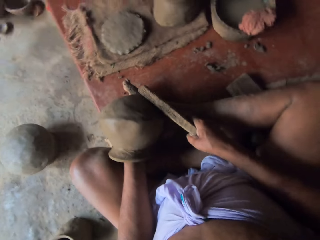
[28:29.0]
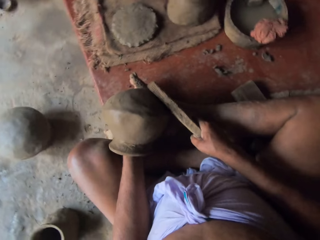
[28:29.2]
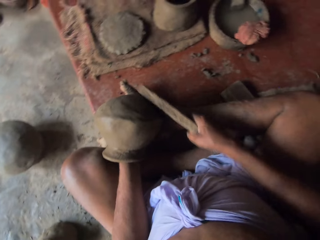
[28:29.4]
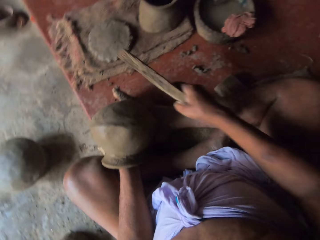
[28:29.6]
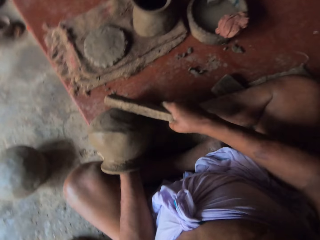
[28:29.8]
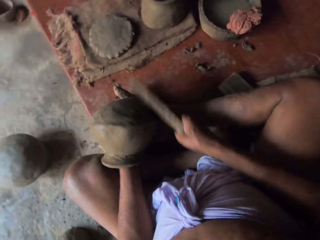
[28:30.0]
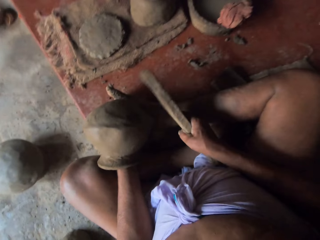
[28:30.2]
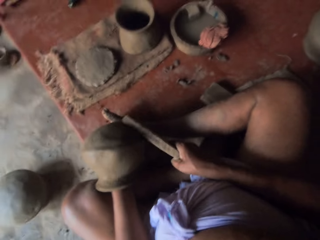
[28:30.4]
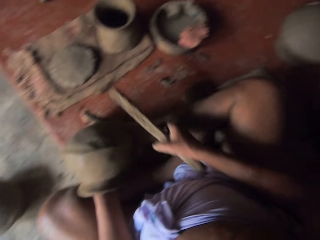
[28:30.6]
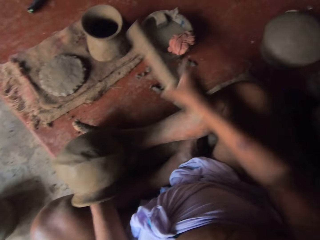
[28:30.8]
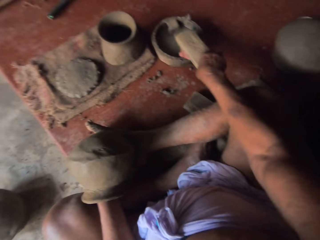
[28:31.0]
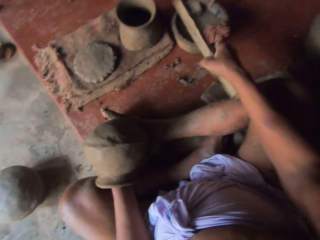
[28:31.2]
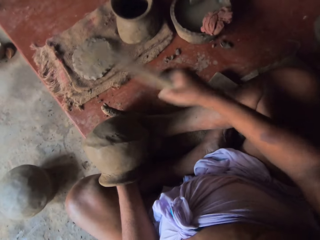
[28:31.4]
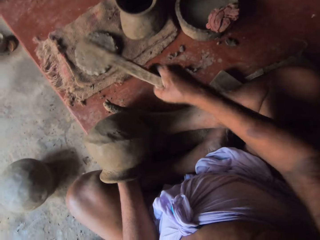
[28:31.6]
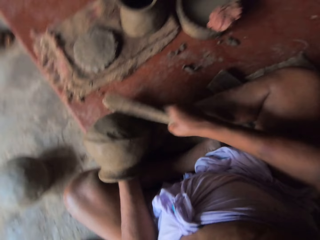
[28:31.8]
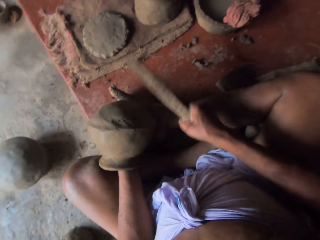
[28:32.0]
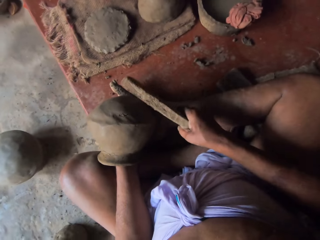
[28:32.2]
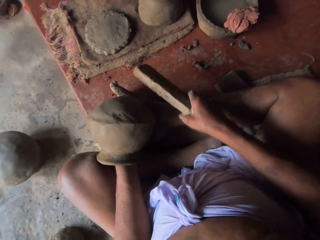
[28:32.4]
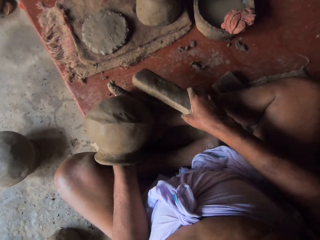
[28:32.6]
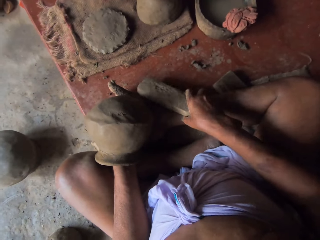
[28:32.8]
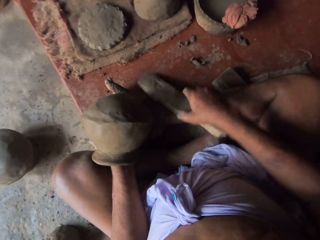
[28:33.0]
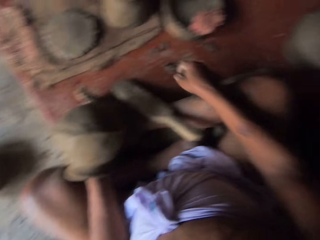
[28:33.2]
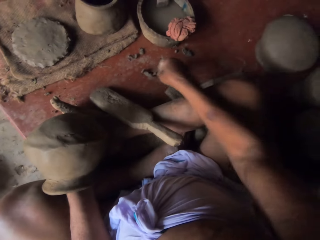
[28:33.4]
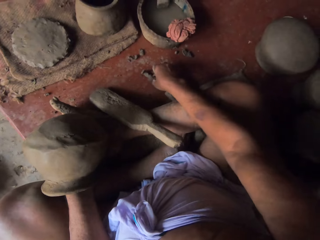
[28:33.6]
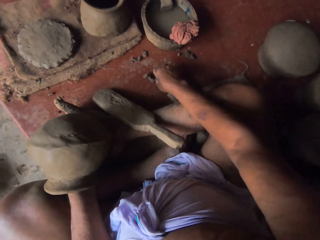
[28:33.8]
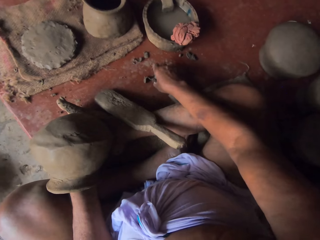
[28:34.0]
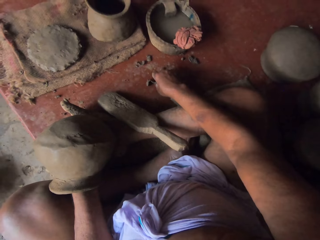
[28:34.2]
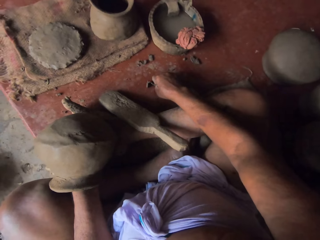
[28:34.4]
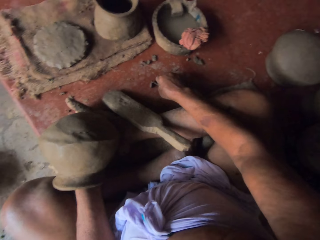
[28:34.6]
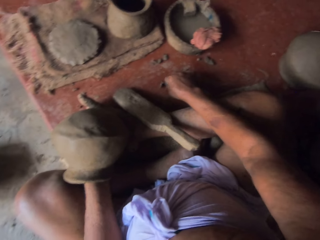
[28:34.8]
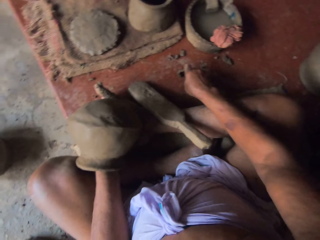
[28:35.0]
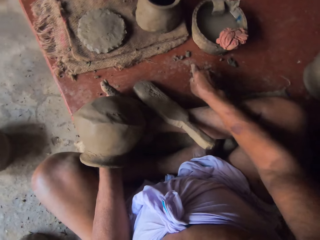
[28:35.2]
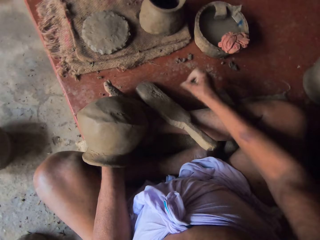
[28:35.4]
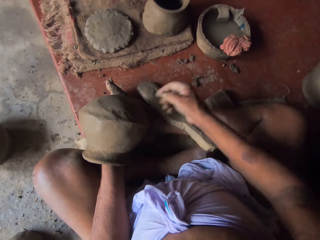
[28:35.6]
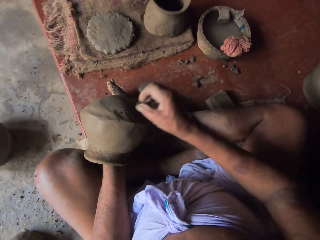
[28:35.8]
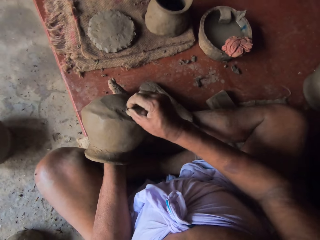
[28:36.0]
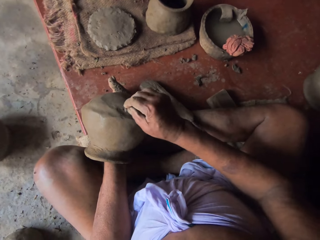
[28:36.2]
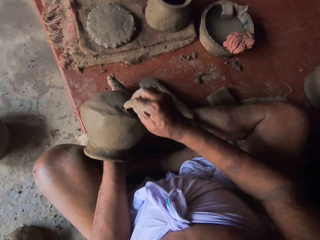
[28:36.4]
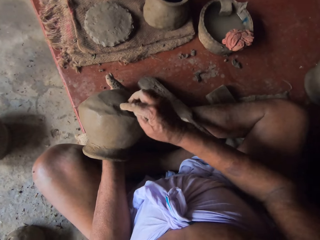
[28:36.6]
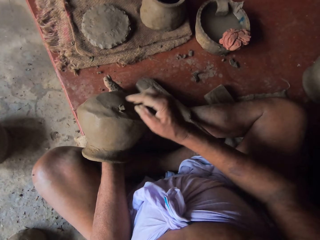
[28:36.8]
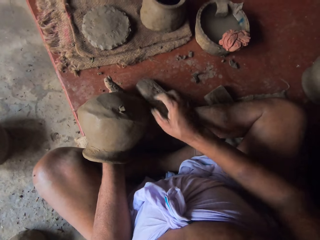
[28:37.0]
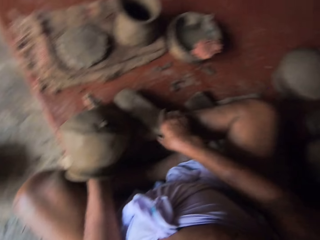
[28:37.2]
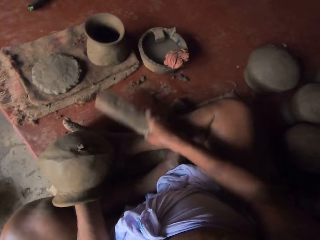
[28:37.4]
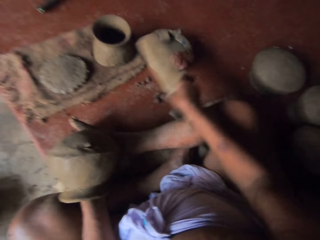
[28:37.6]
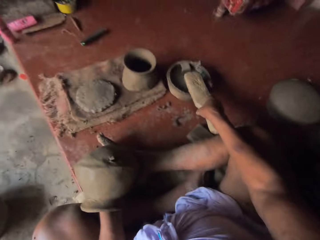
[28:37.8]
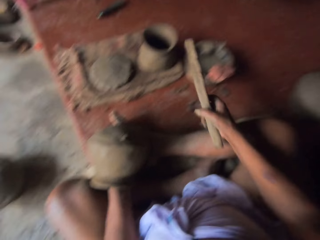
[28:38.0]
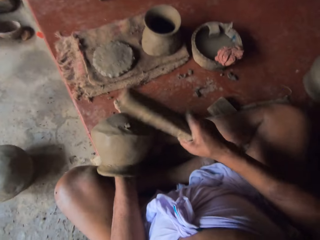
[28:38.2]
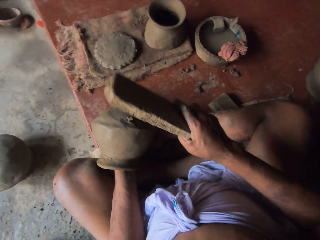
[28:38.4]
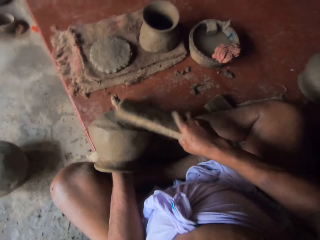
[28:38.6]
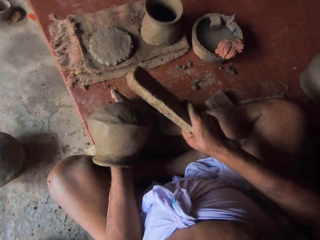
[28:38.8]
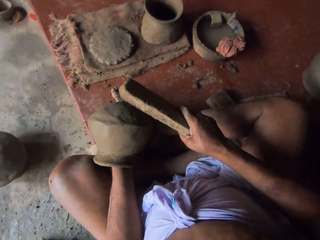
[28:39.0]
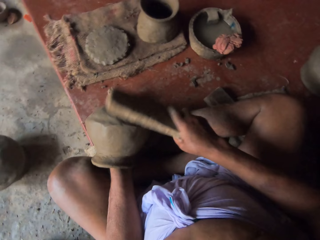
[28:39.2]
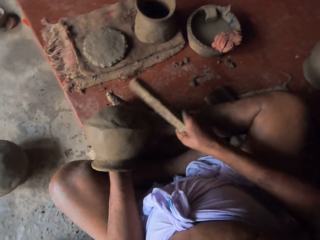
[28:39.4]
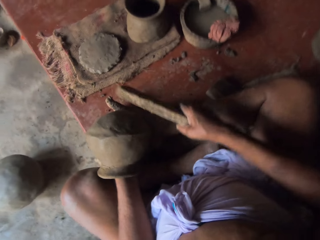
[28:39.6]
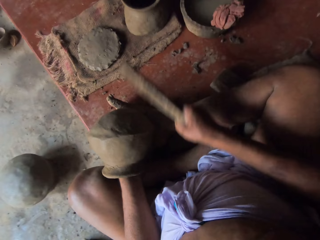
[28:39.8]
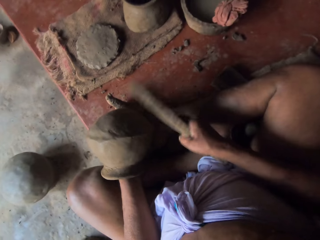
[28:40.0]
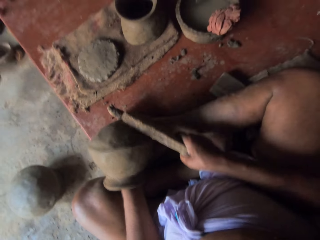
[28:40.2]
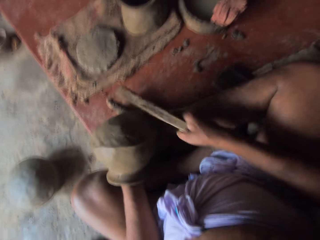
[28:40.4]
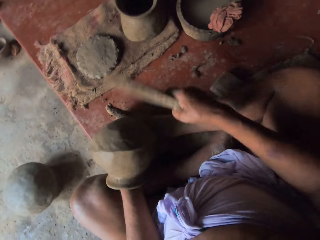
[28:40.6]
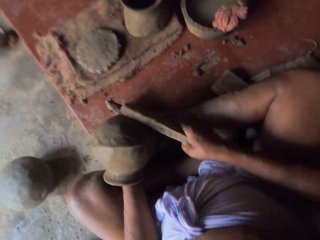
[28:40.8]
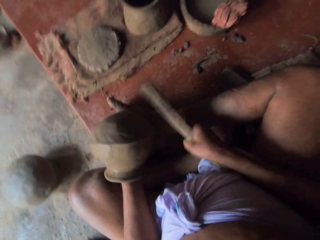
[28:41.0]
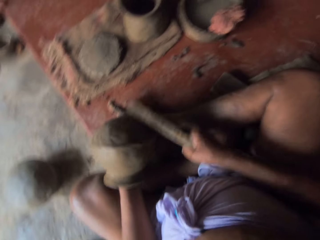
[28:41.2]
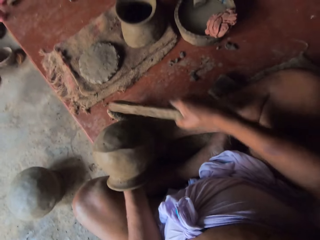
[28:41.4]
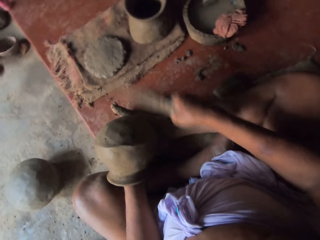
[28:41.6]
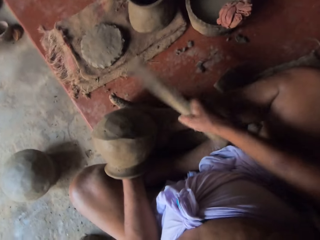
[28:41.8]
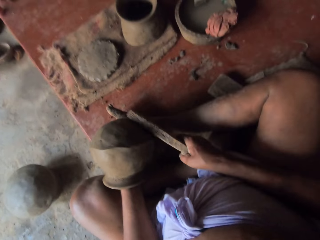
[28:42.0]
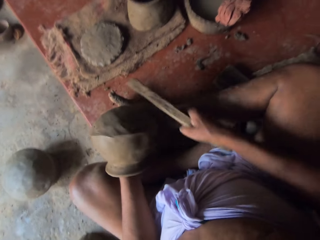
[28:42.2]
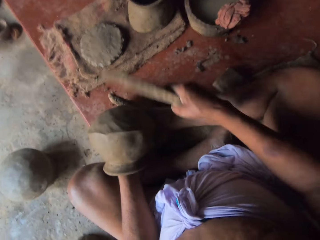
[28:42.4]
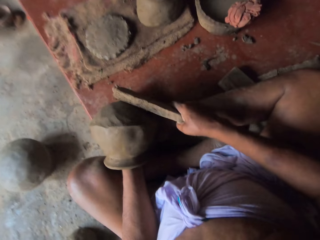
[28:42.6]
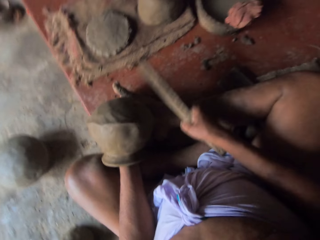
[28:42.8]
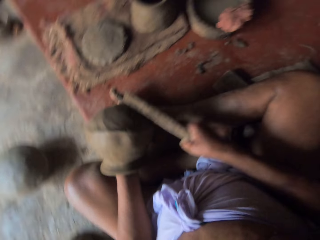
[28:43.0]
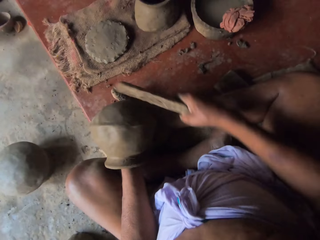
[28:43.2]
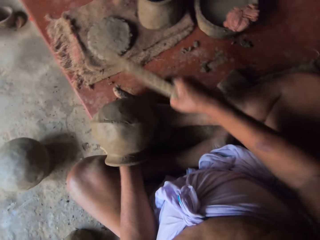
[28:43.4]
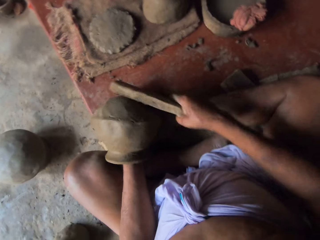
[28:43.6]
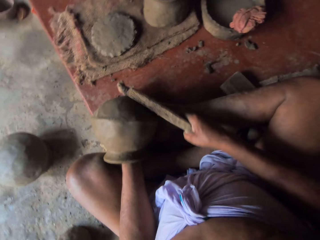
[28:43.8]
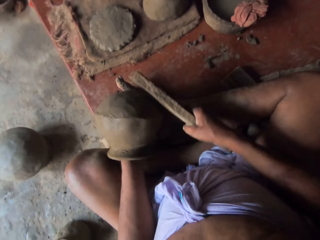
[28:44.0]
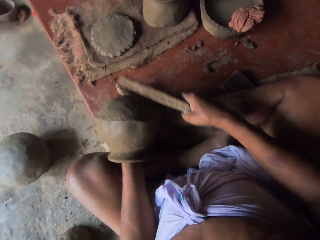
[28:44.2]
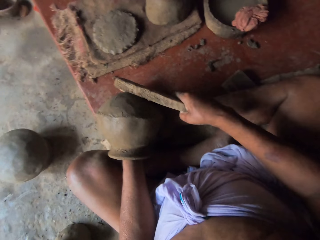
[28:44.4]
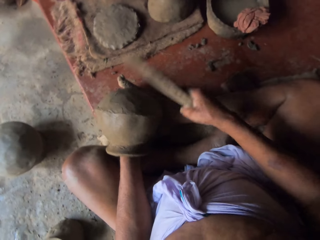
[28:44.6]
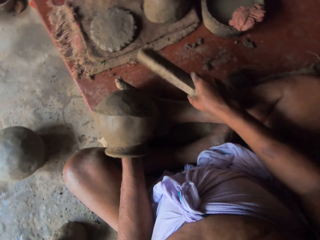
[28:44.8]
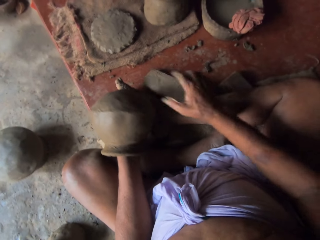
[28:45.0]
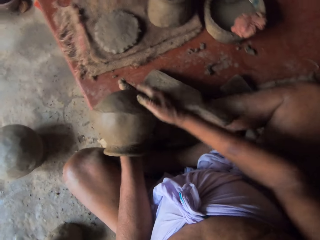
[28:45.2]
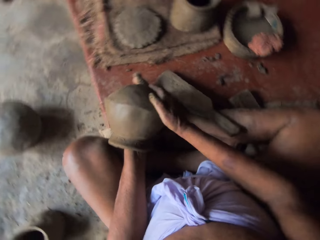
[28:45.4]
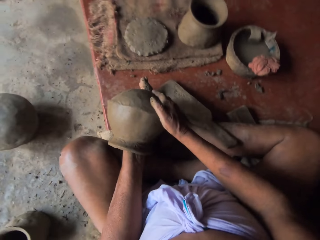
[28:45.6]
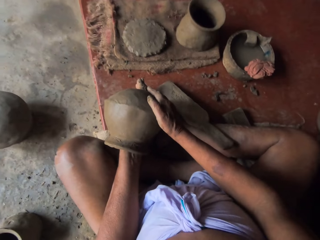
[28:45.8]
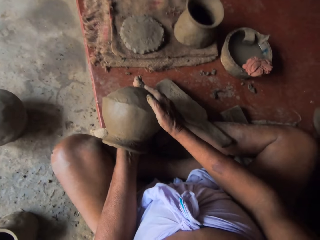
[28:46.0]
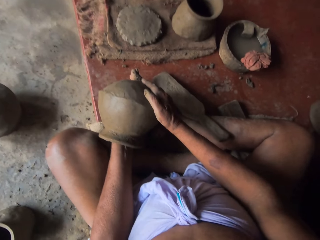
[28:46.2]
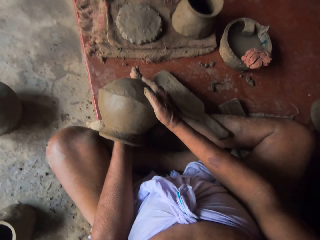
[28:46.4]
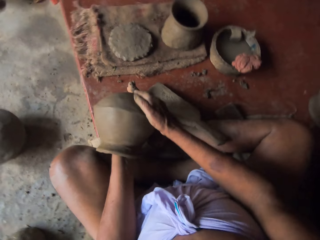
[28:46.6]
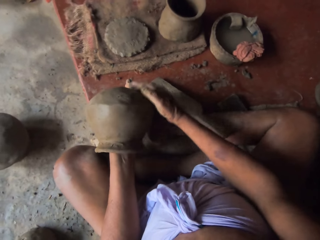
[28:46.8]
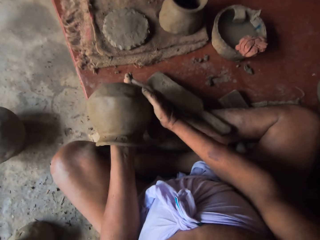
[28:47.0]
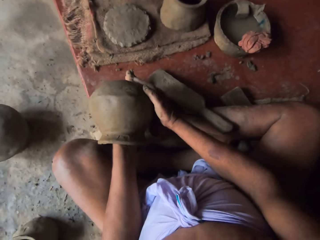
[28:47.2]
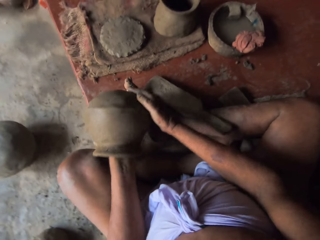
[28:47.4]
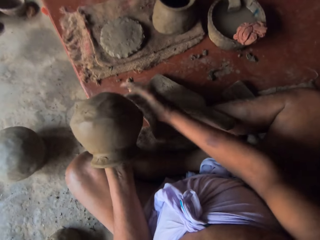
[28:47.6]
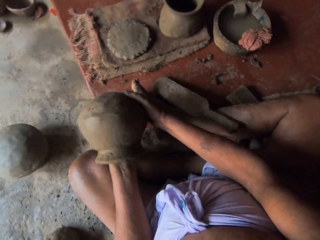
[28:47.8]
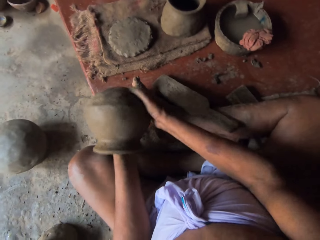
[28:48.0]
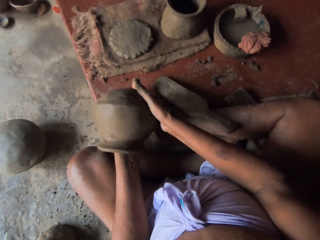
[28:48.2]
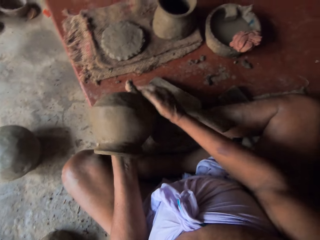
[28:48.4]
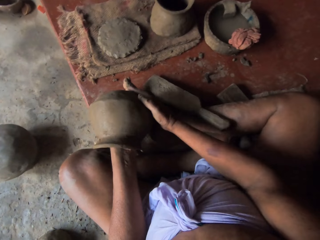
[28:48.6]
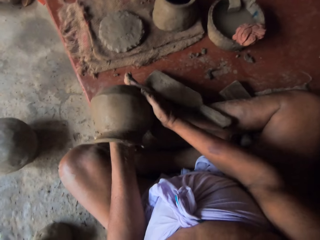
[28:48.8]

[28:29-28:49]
The camera wearer dips the wood in water. They mold a pot. They hit the pottery with the wood. They put the wood on the floor. They pick up a molder. They pick up a piece of clay. They cut the clay. They put the piece of clay on the pottery. They mold the pot. They pick up the wood. They dip the wood in water. They mold the pot. They hit the pottery with the wood. They put the wood on the floor. They mold the pot. They adjust the pottery.

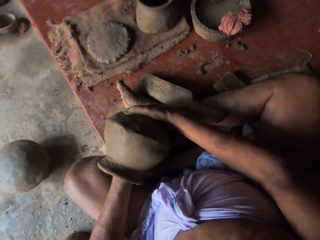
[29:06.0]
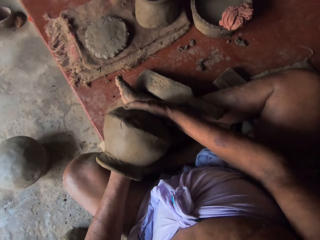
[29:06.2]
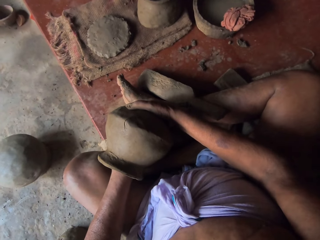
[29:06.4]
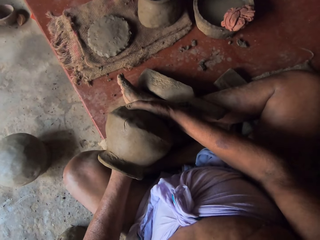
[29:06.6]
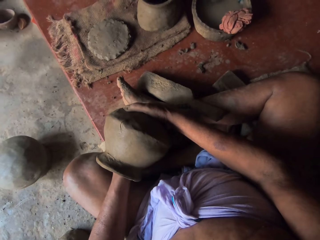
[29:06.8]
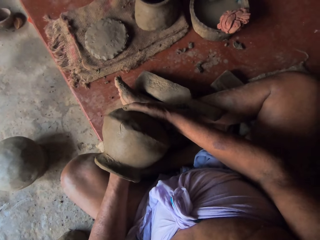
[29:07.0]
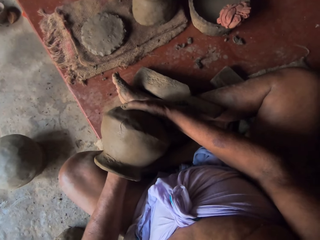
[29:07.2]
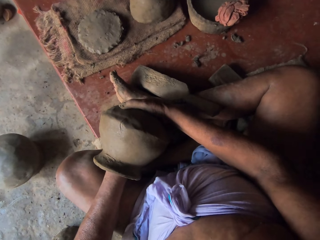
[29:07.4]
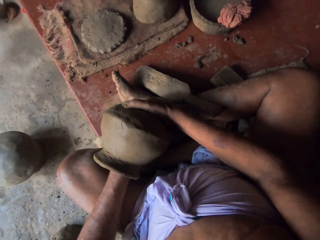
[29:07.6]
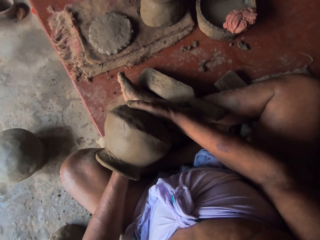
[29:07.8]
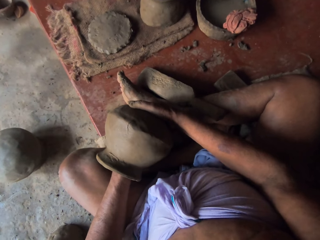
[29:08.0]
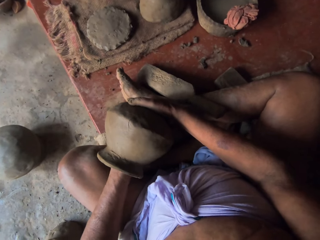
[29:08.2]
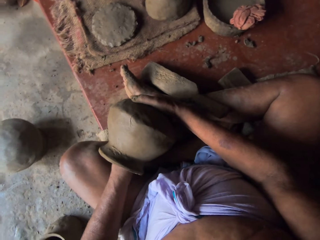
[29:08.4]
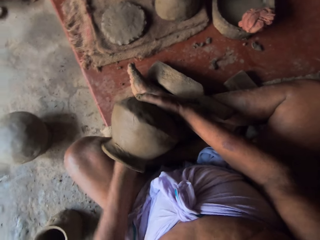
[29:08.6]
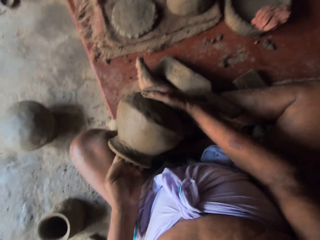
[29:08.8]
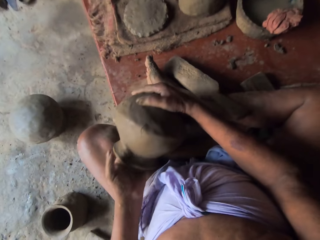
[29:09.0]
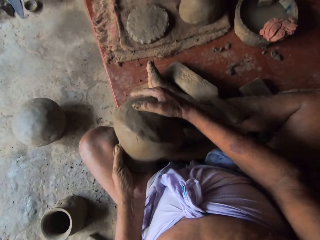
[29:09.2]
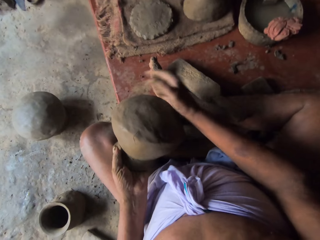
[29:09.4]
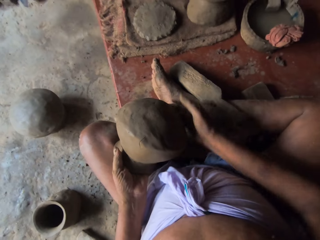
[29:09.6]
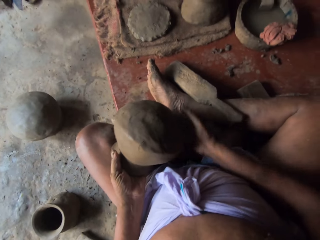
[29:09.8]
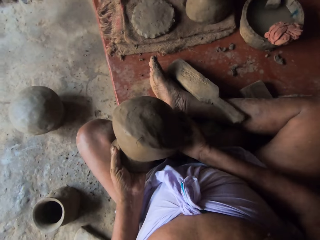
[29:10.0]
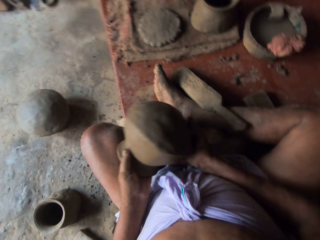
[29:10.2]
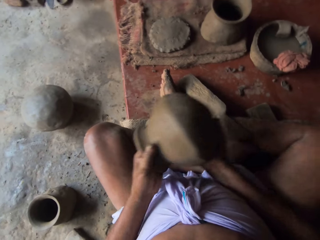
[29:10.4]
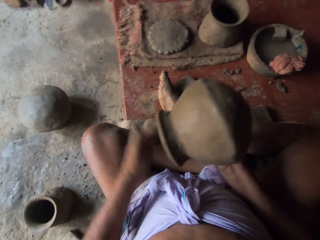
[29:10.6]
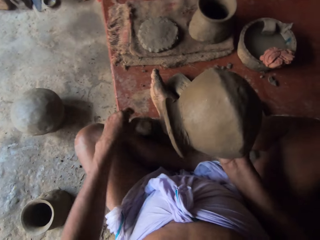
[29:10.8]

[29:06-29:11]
The camera wearer molds the pot. They adjust the pottery.
